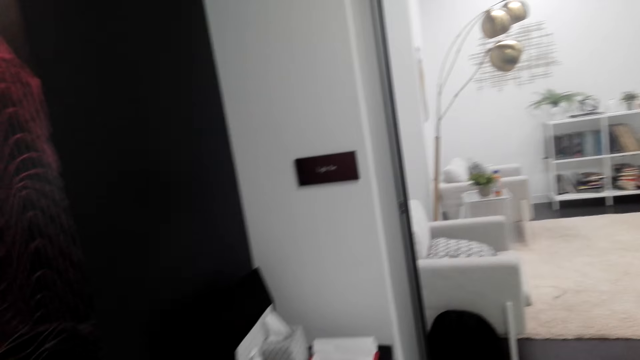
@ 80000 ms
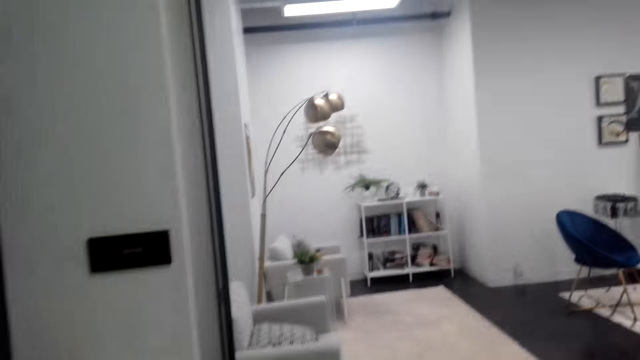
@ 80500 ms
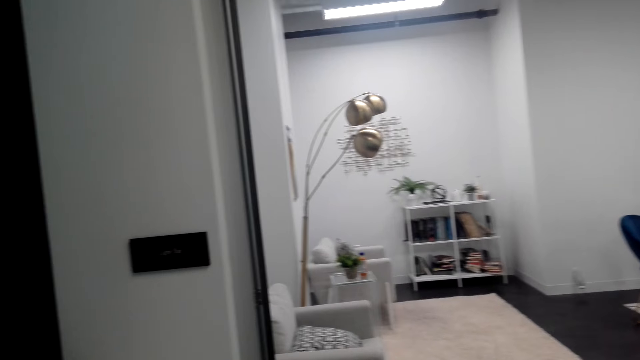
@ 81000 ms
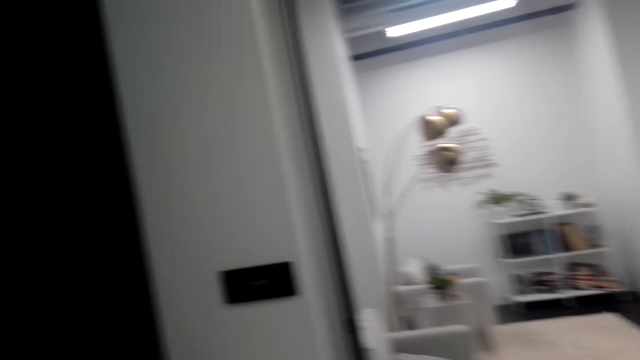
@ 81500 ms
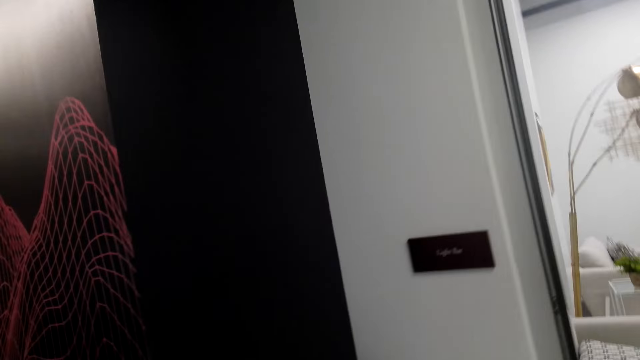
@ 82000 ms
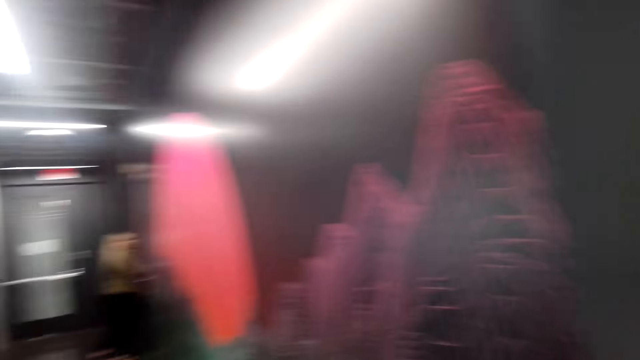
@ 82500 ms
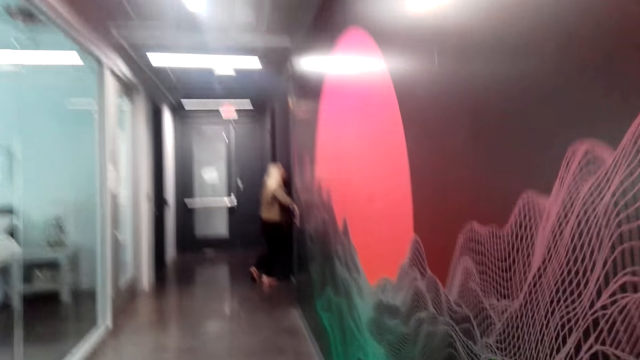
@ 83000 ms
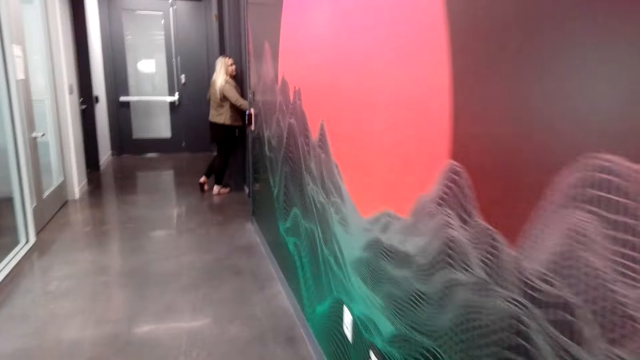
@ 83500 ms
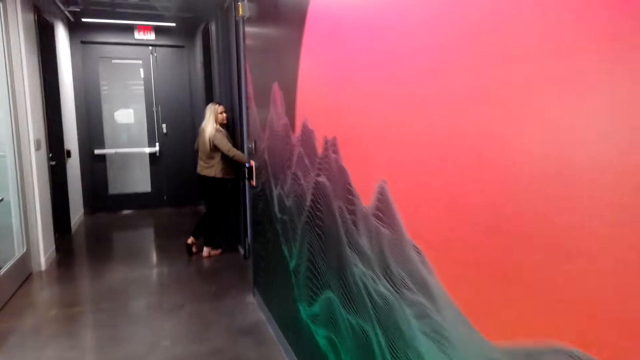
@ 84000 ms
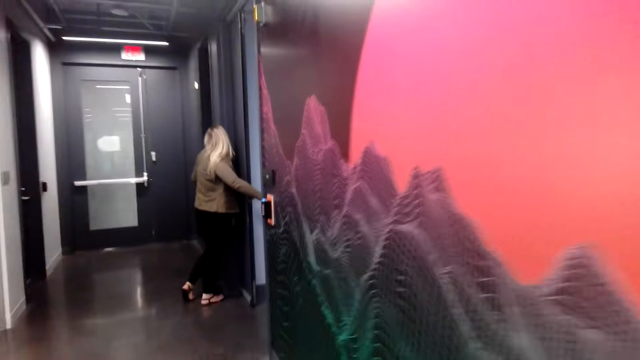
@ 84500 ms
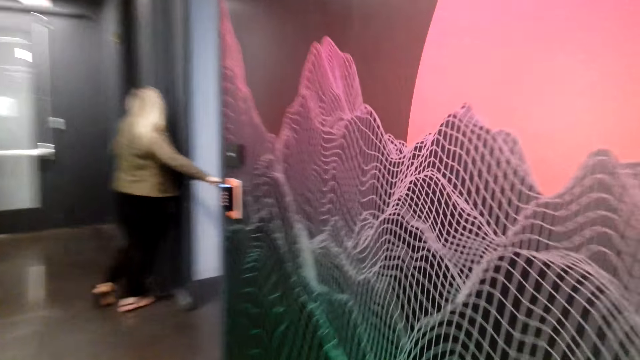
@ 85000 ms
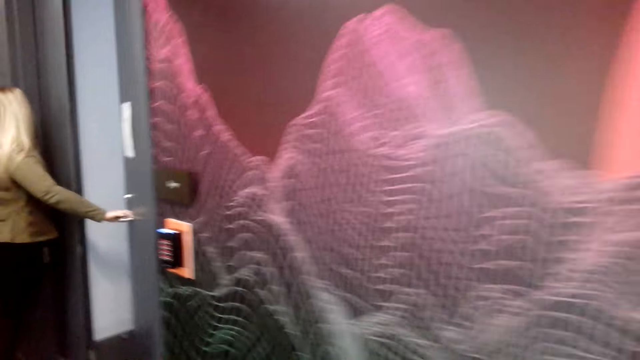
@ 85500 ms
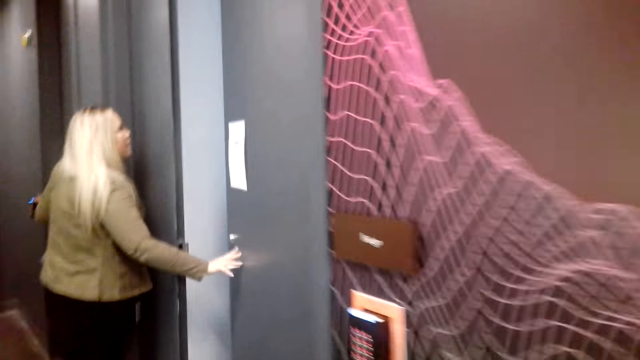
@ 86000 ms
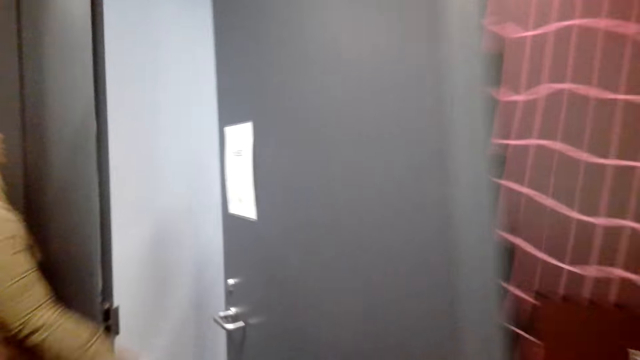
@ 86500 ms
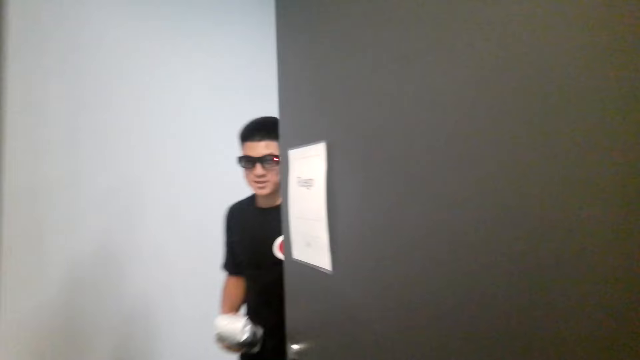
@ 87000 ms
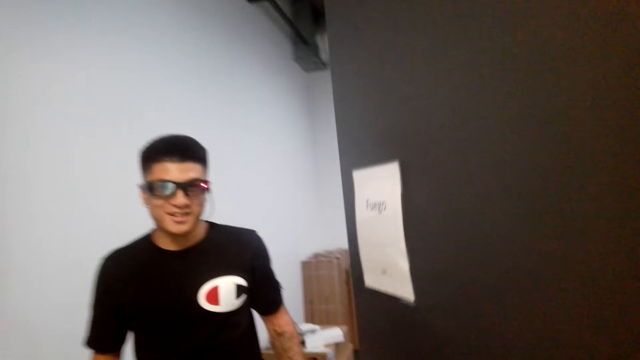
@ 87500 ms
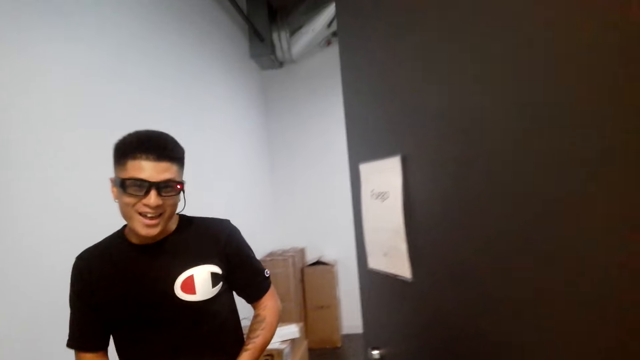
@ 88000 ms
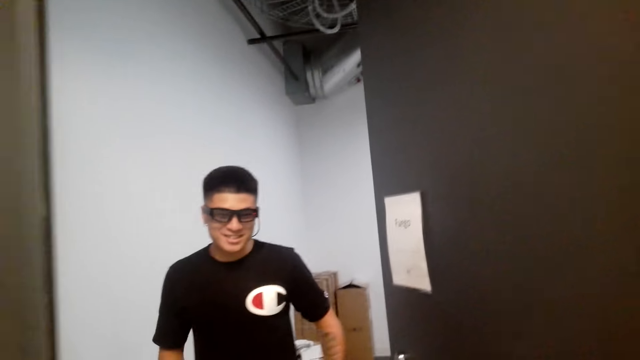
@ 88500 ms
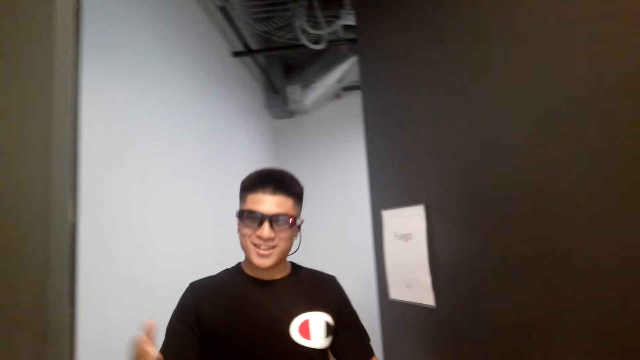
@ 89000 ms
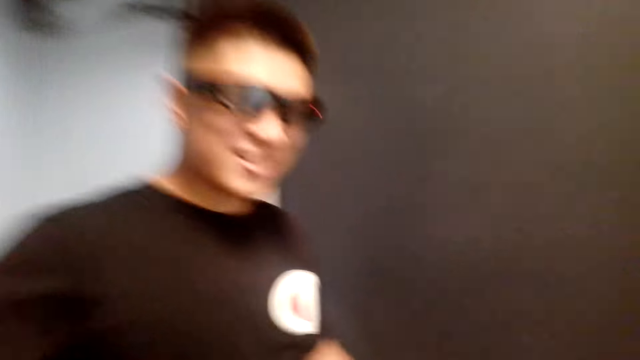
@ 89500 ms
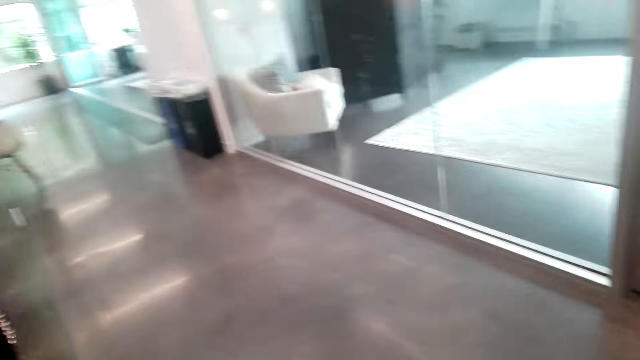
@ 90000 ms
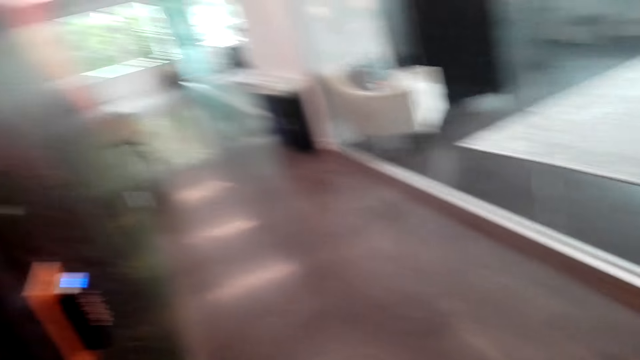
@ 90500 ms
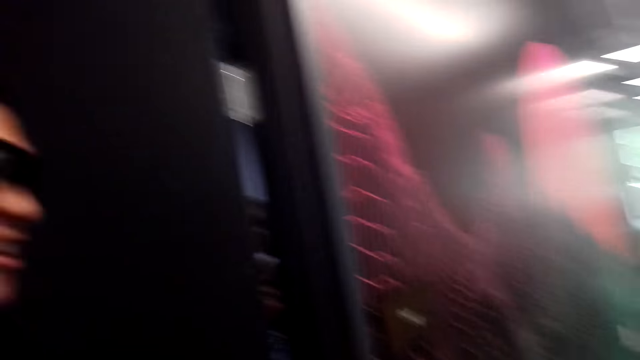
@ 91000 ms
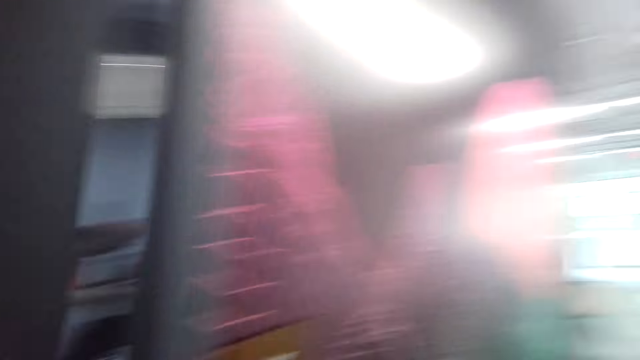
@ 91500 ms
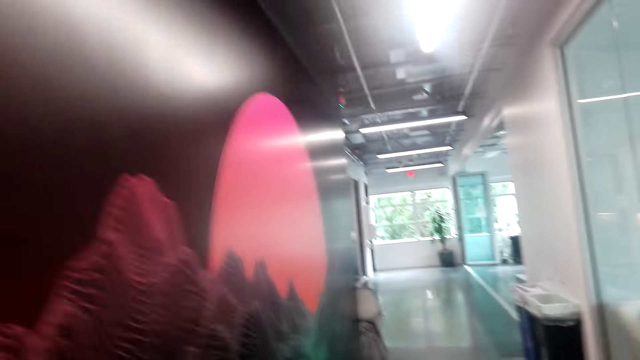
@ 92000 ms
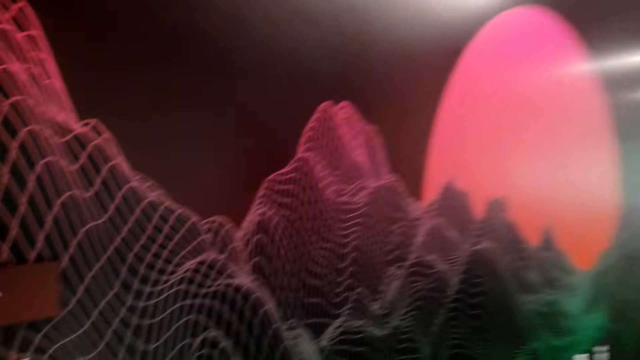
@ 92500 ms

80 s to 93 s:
The camera wearer walks in the room. They converse. A woman stands at the door. The camera wearer walks in the house. A man stands at the door. The man interacts with the camera wearer.

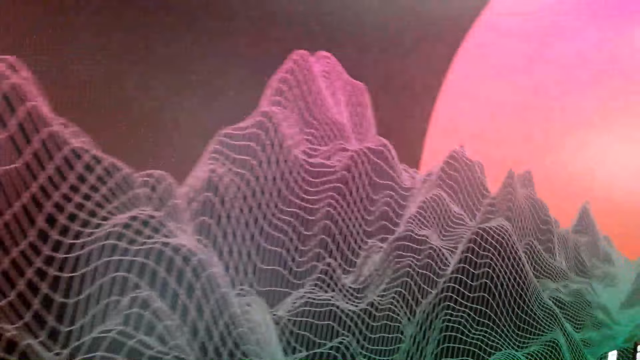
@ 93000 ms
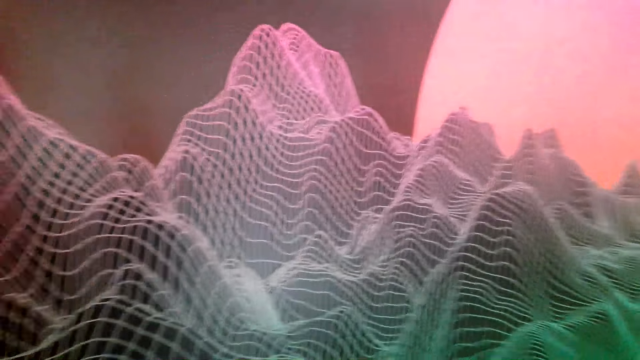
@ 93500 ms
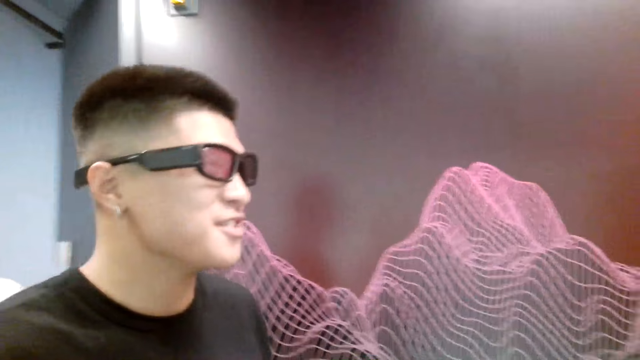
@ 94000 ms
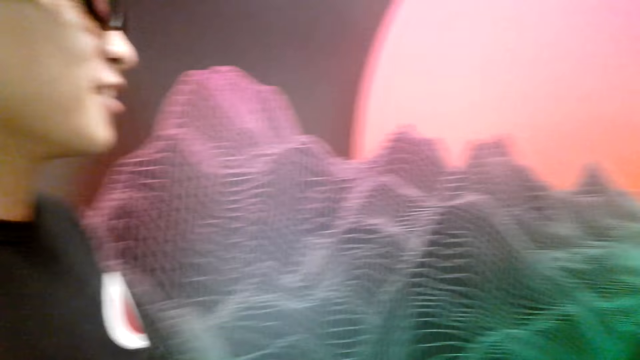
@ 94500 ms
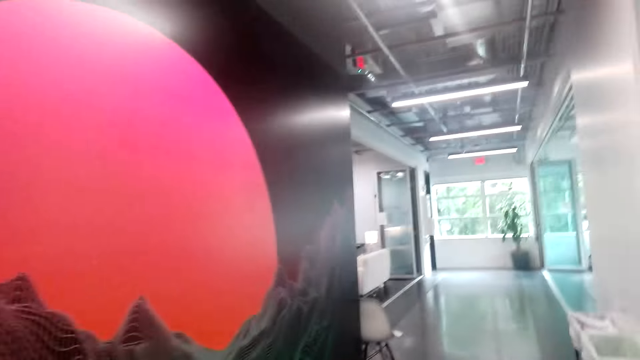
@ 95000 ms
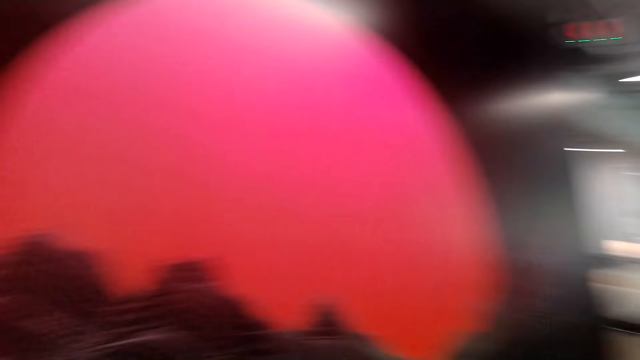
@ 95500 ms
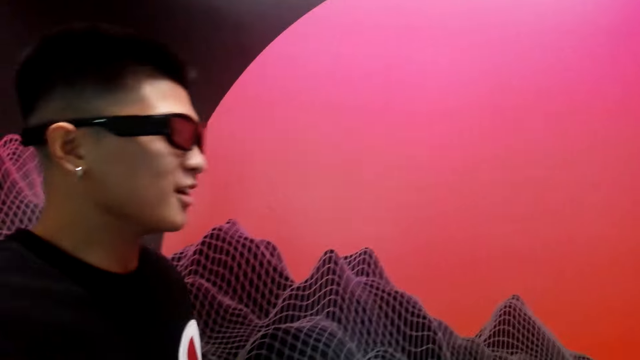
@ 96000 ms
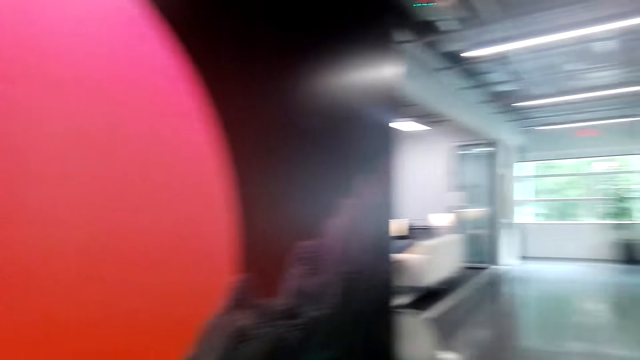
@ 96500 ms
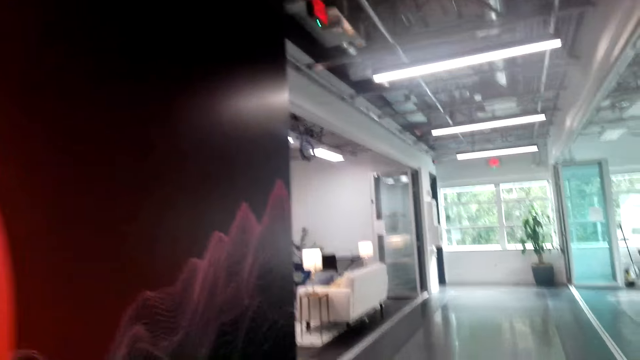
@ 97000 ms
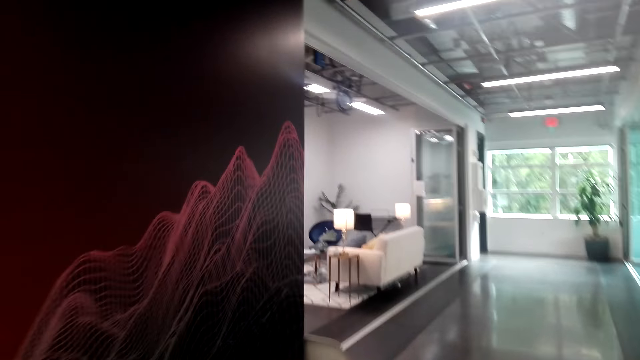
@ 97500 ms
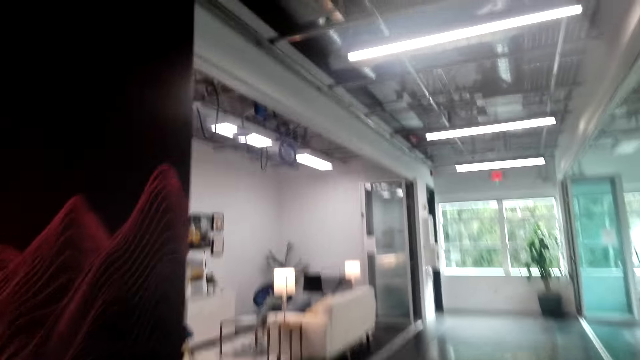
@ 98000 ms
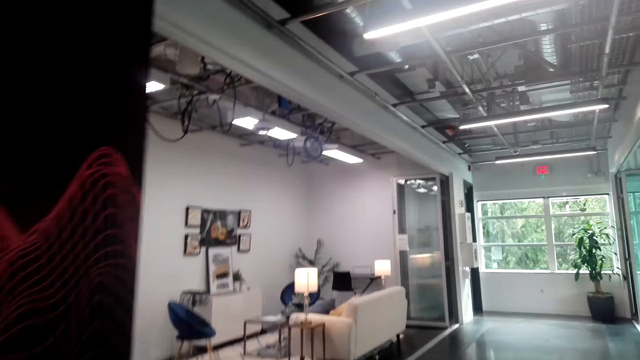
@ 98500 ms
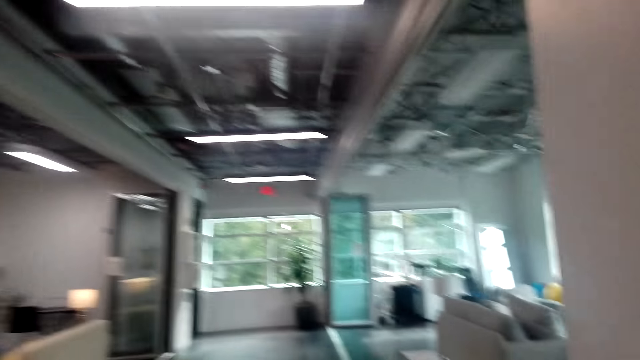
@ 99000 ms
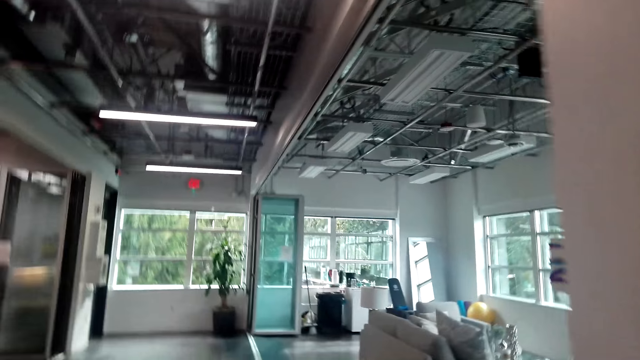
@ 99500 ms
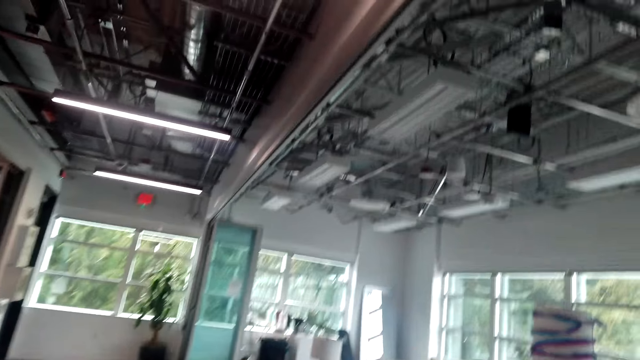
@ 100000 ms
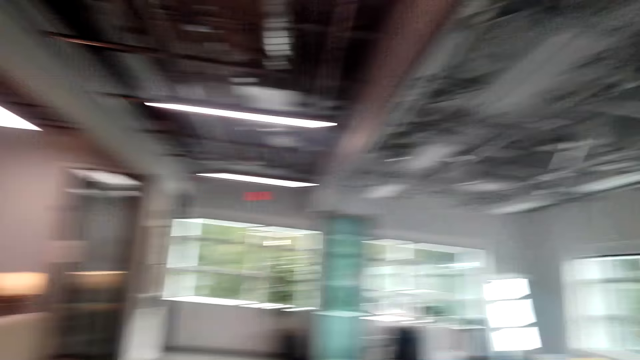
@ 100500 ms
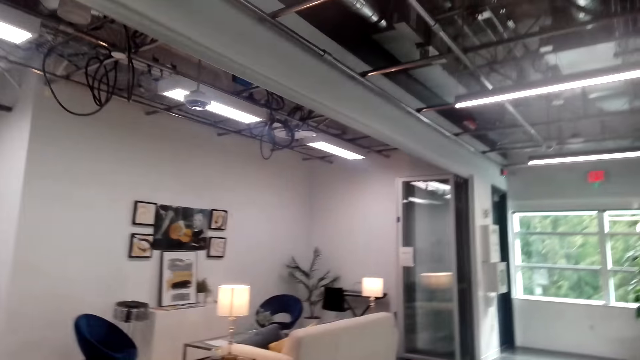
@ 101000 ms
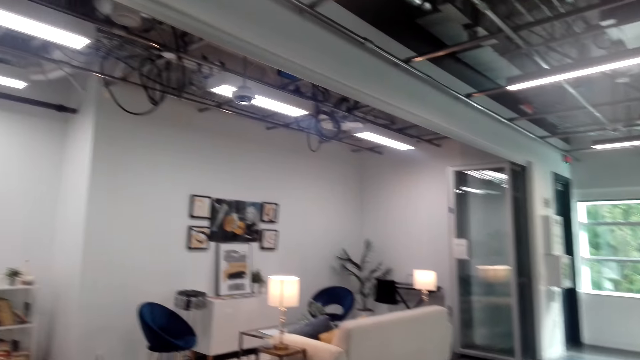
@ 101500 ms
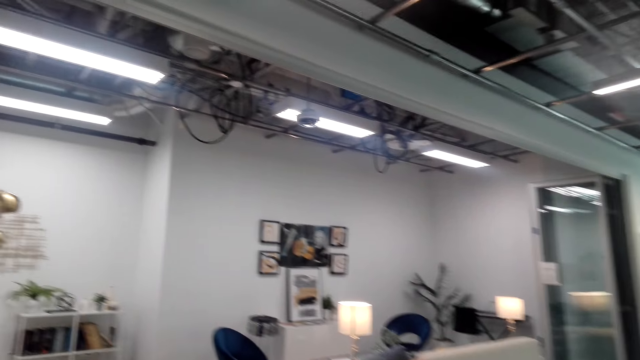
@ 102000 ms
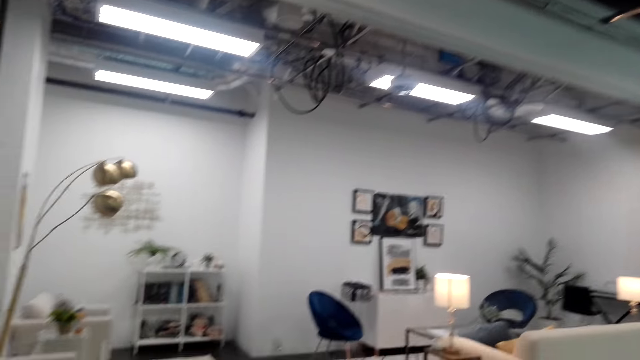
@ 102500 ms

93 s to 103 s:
The camera wearer converses with a man. They walk in the house.
